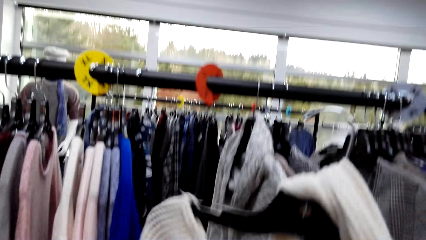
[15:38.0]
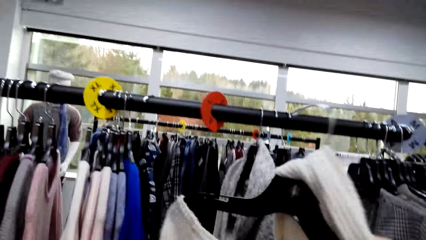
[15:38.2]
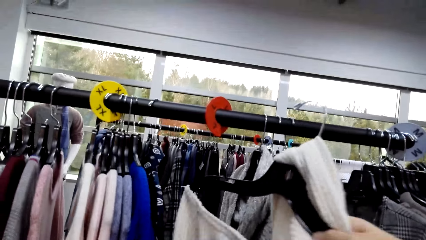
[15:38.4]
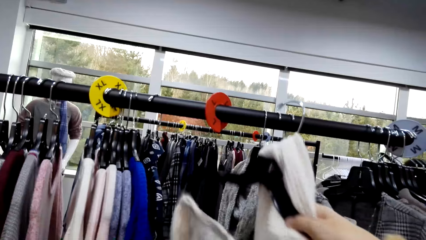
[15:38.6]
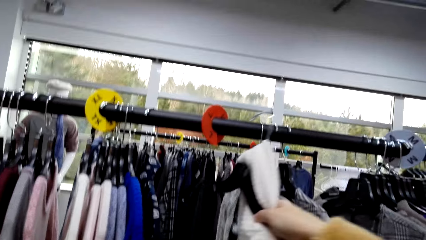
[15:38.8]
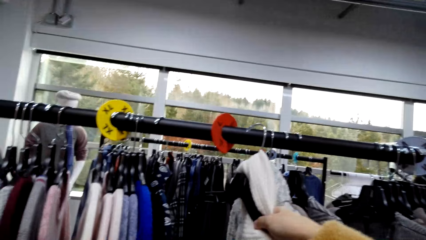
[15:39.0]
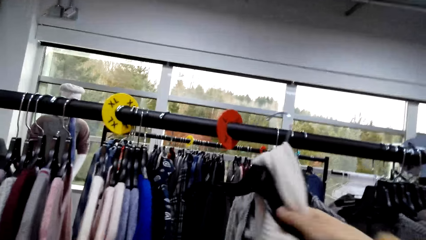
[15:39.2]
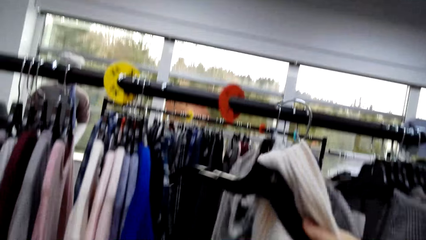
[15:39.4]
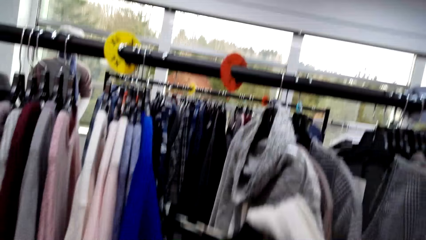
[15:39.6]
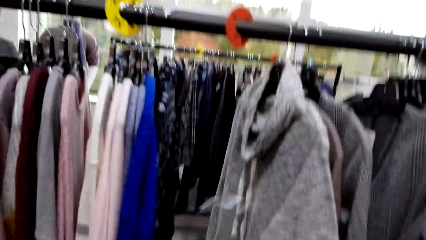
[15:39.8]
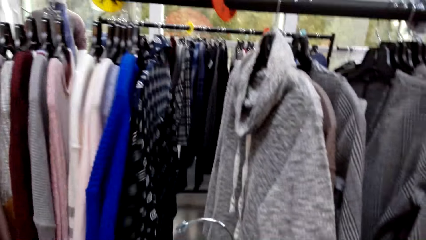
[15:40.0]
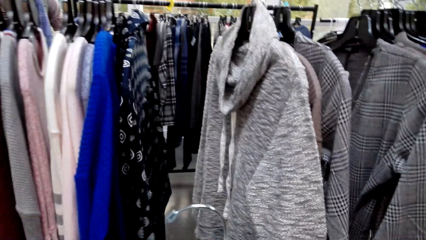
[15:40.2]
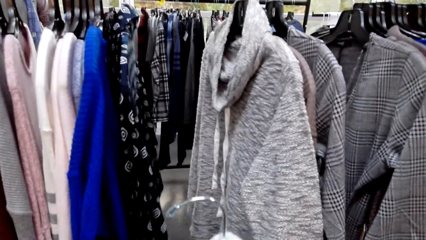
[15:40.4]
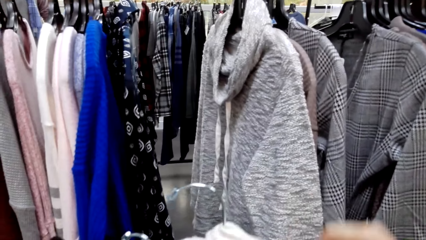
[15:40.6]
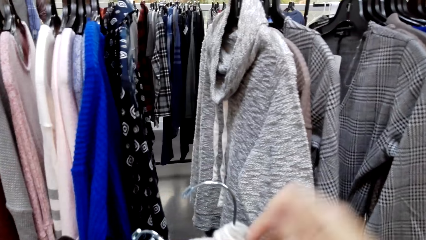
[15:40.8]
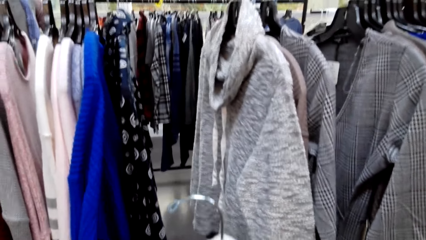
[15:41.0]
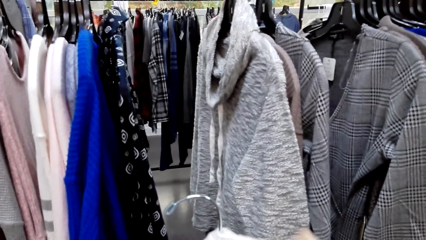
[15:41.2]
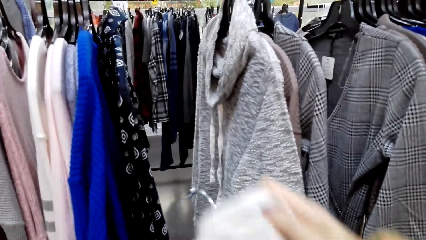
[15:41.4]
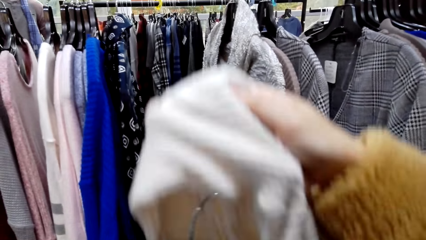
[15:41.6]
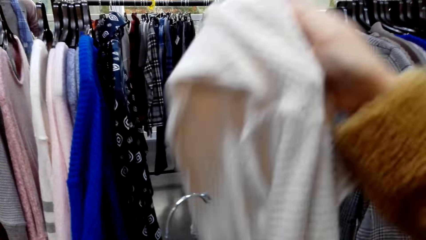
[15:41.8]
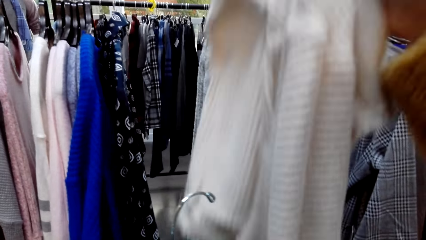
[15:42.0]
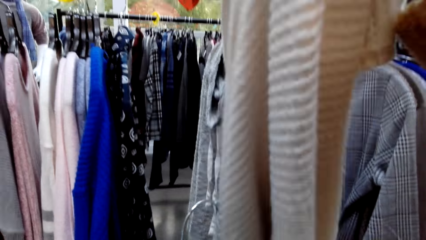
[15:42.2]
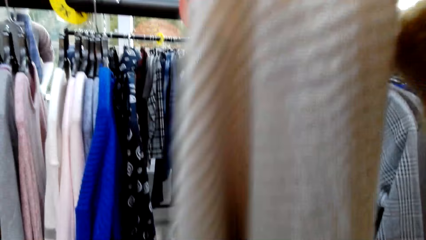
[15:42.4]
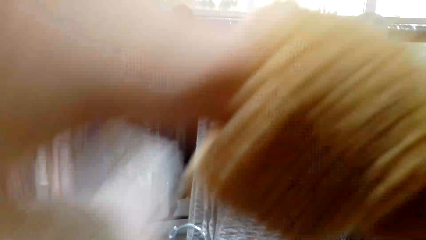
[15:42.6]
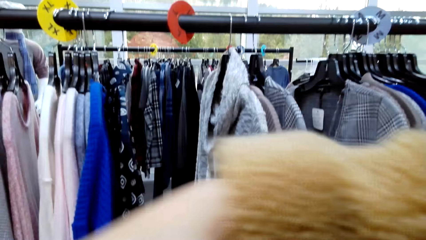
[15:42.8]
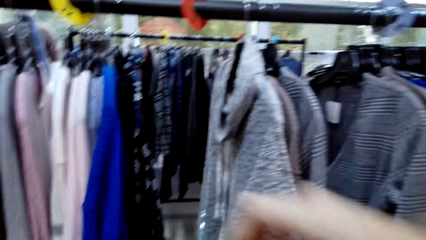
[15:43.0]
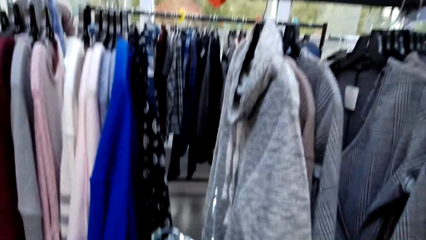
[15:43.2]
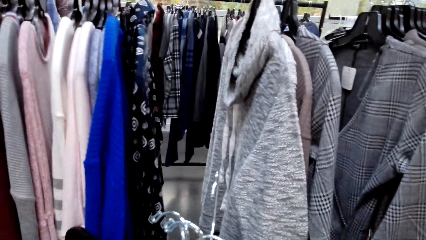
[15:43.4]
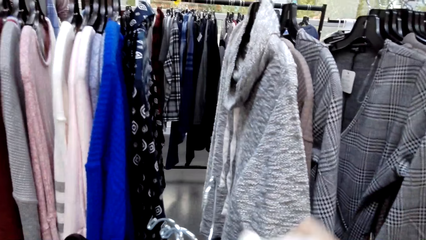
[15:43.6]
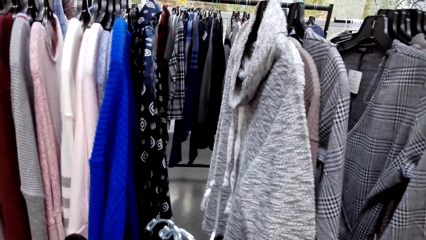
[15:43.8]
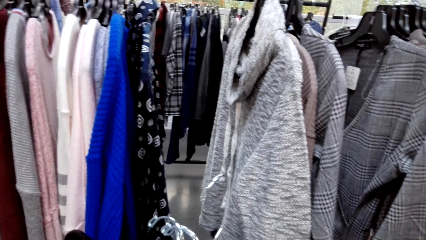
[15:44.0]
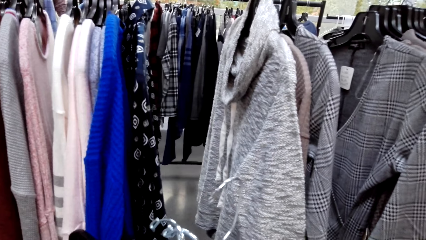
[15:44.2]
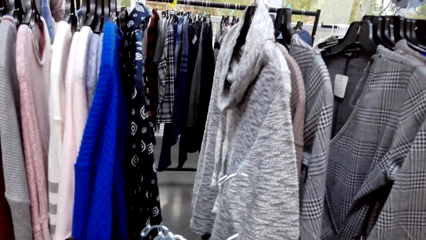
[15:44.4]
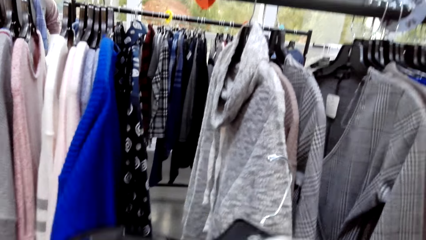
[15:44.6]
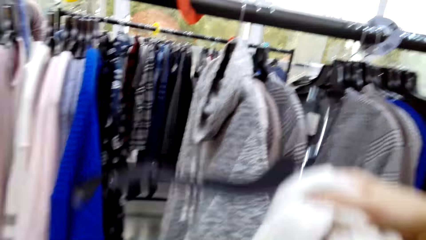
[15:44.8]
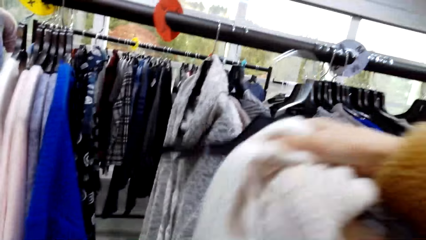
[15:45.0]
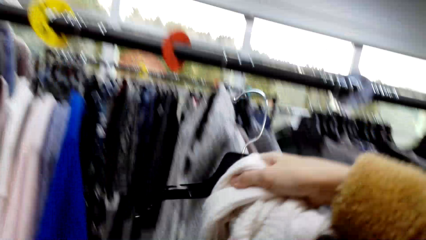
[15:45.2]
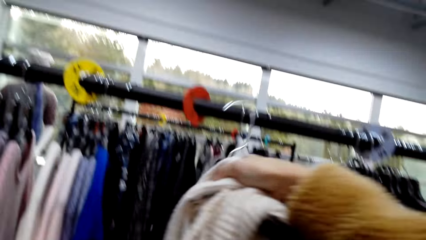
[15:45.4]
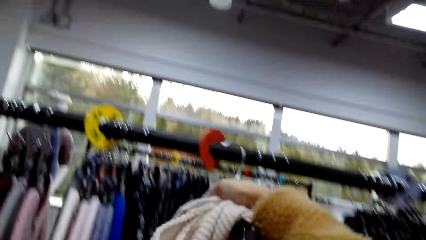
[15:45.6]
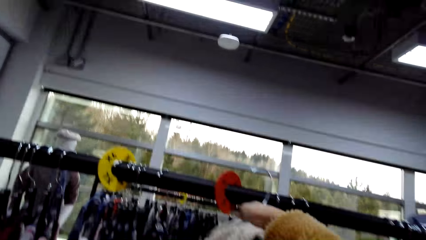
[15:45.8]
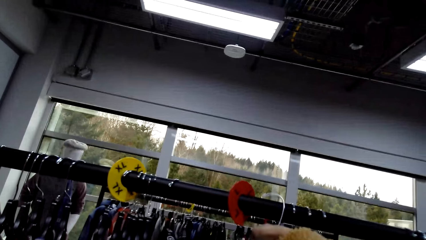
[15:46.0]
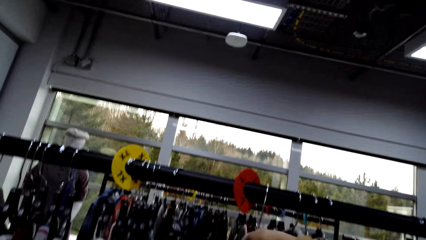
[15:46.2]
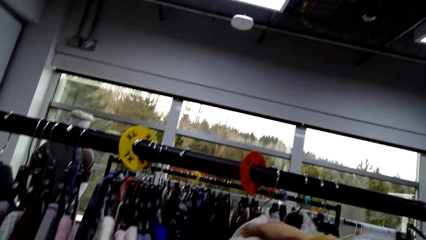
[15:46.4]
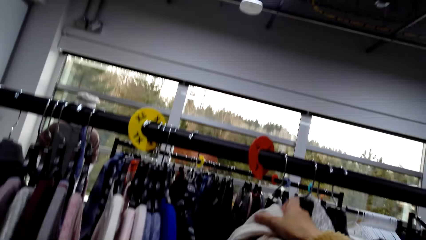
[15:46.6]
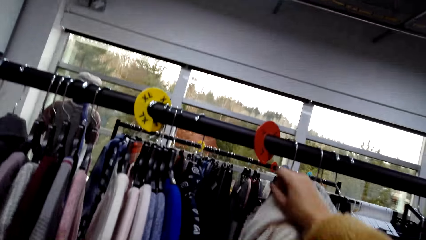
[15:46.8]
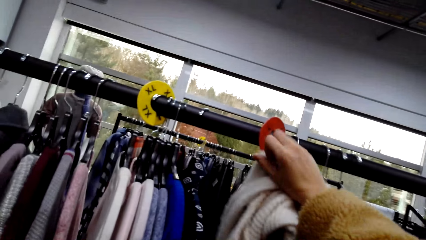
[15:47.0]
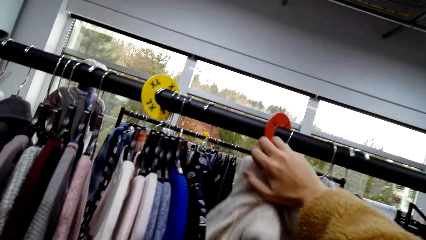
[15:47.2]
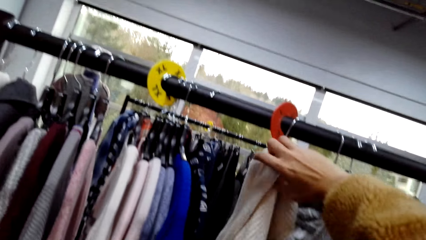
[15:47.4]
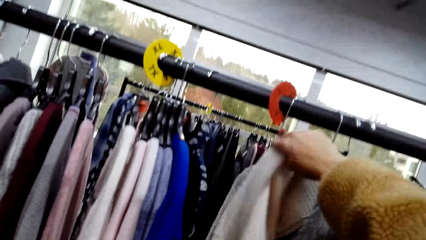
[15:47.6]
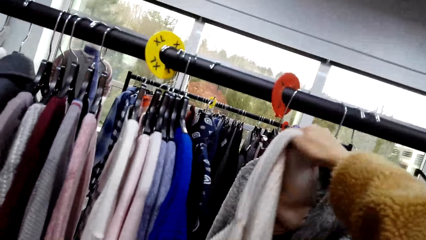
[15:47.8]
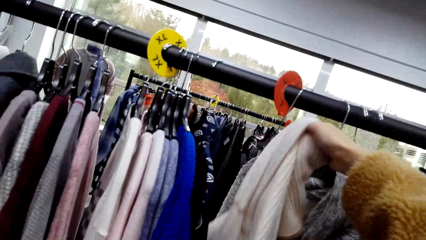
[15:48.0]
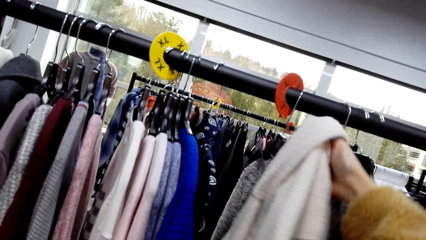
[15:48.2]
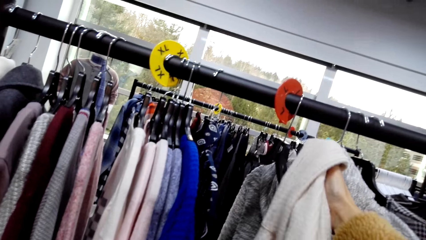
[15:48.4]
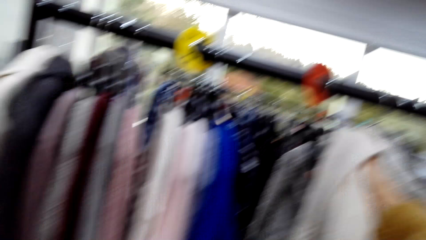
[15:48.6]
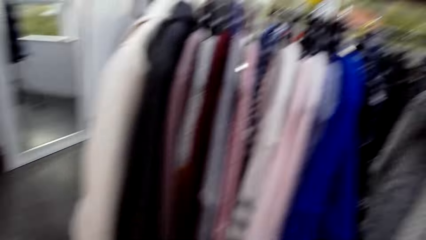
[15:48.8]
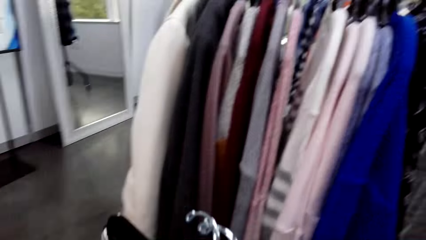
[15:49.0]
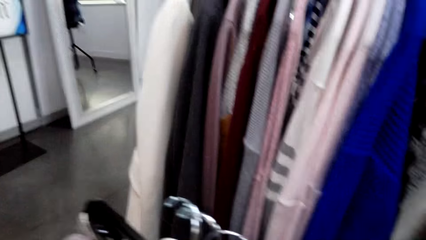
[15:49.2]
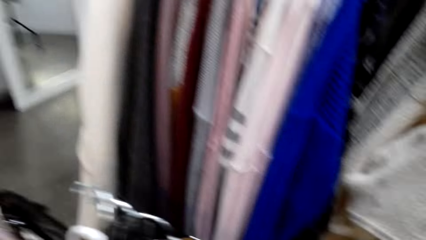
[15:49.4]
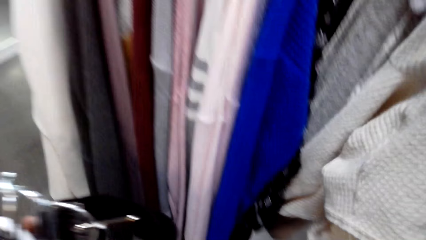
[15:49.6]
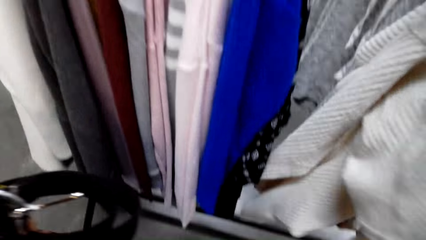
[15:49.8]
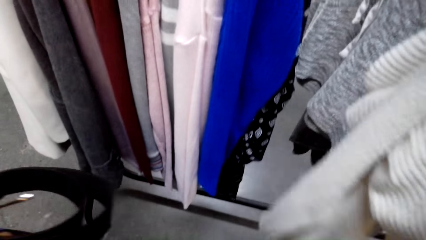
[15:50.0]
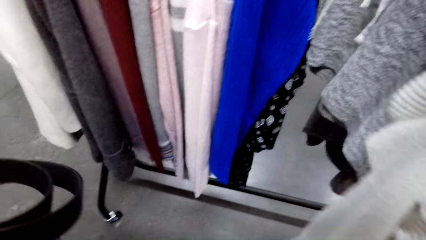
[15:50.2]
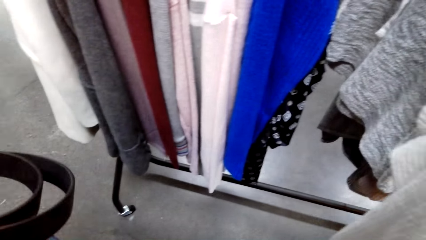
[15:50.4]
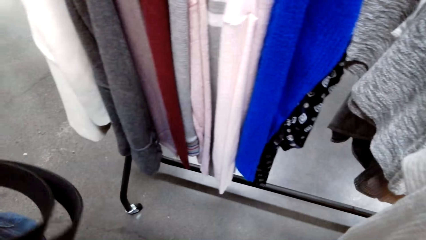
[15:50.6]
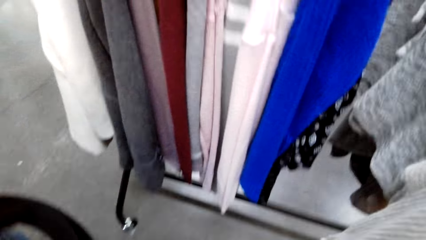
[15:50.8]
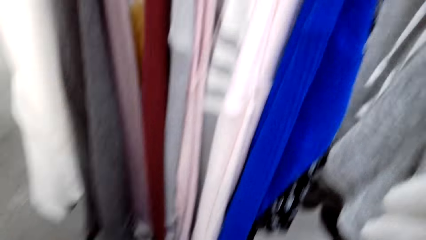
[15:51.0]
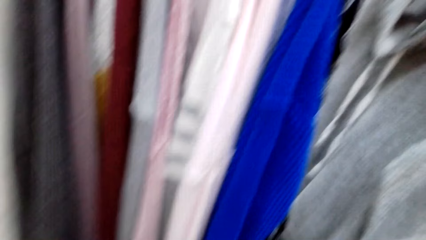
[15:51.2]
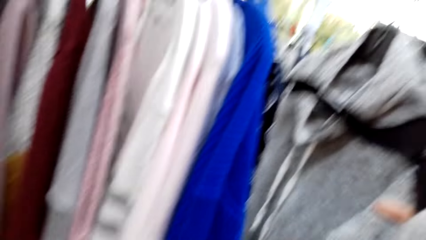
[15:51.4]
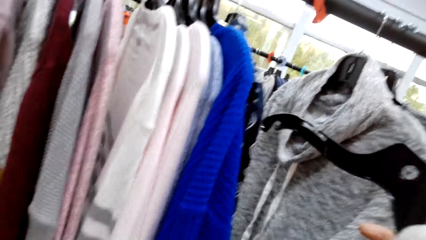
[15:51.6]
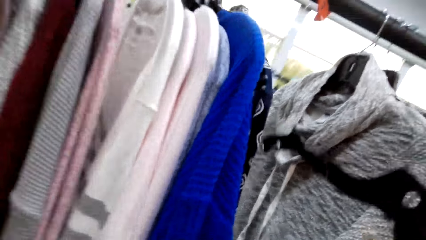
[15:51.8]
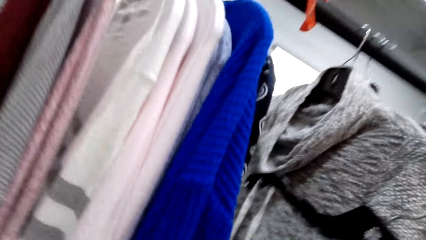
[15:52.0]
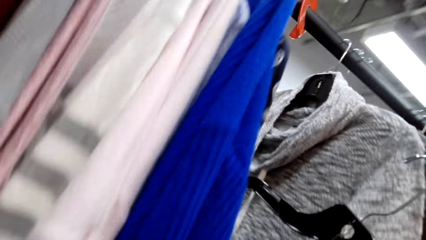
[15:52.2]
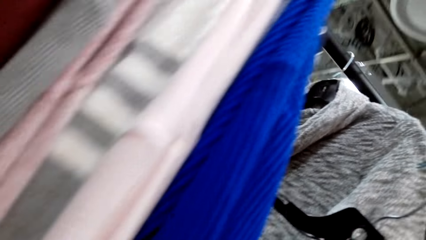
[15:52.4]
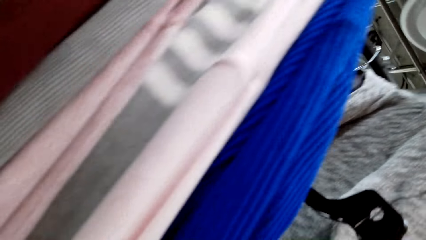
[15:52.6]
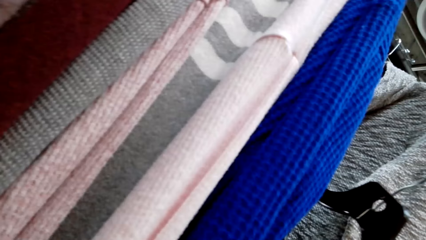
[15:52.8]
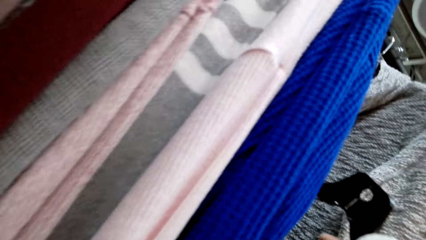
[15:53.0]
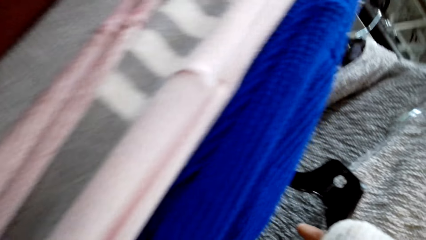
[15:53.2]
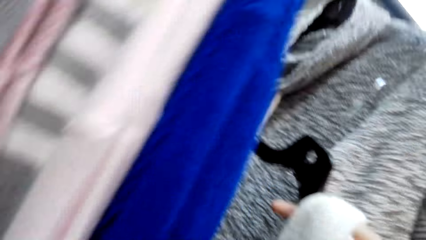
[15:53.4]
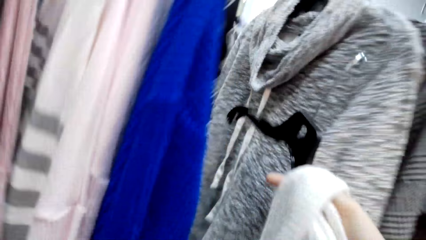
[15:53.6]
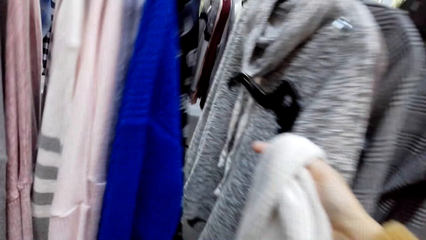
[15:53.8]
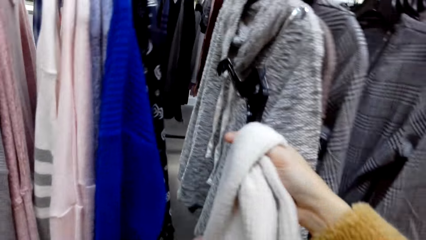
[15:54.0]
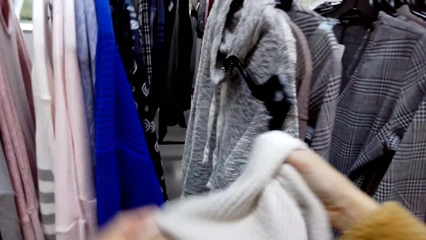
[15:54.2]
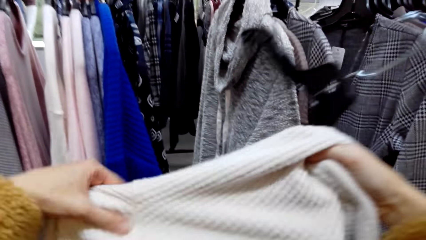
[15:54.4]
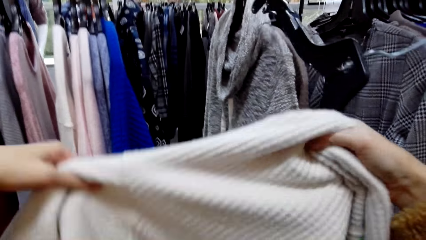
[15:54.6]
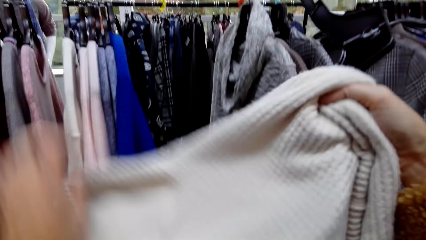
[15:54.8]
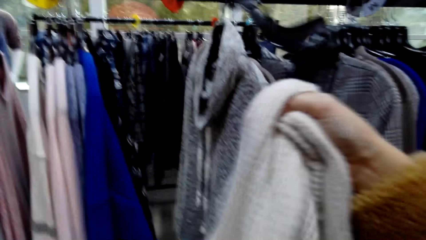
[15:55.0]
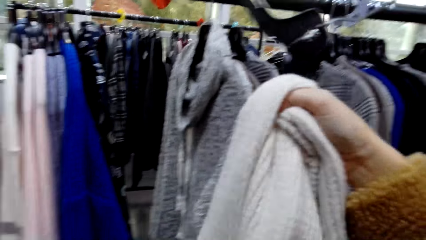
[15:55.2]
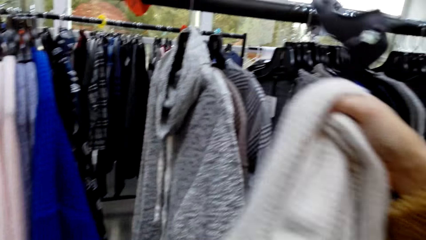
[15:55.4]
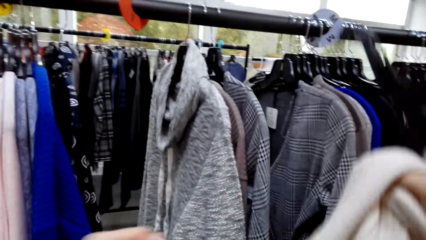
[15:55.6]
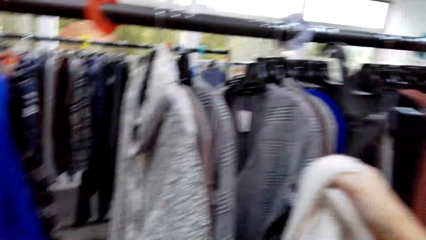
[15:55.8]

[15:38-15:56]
The camera wearer hangs the hanger on the rack. They remove the top from the hanger. They look around. They squat. They stand up. They hang the top on the hanger.
